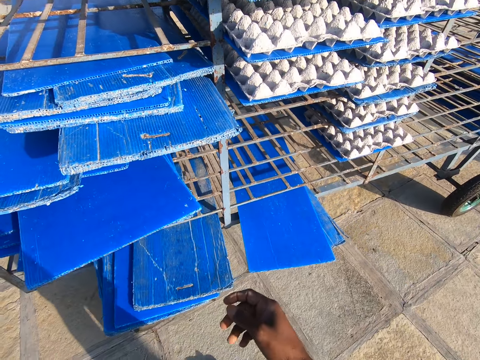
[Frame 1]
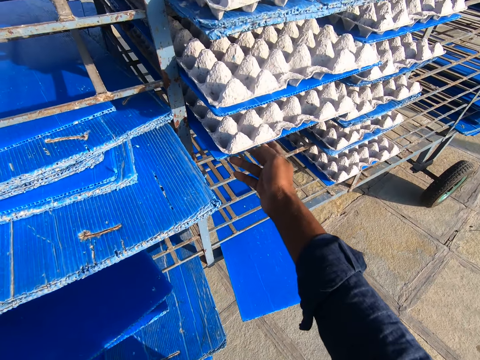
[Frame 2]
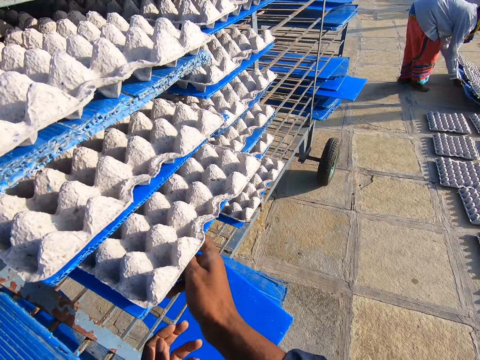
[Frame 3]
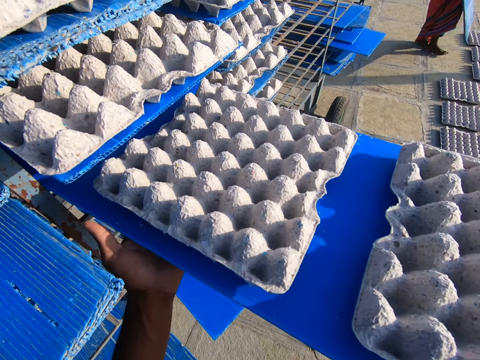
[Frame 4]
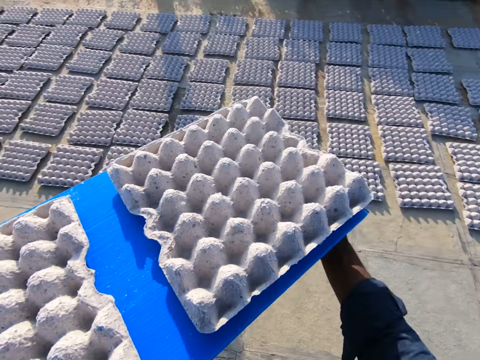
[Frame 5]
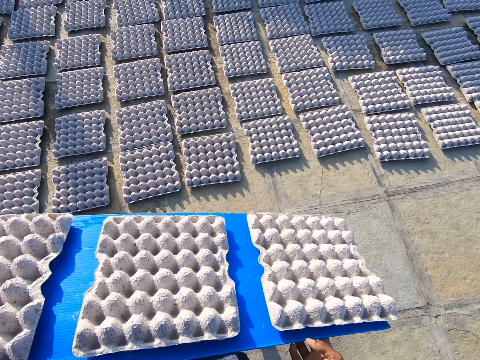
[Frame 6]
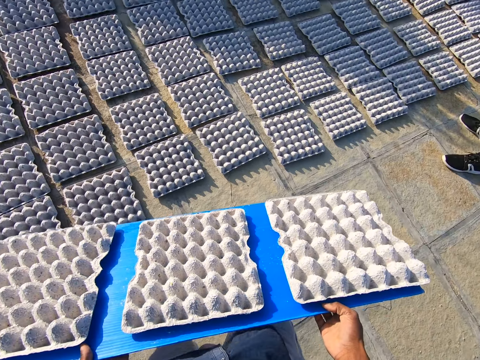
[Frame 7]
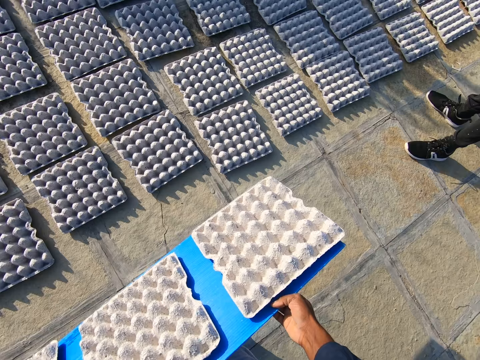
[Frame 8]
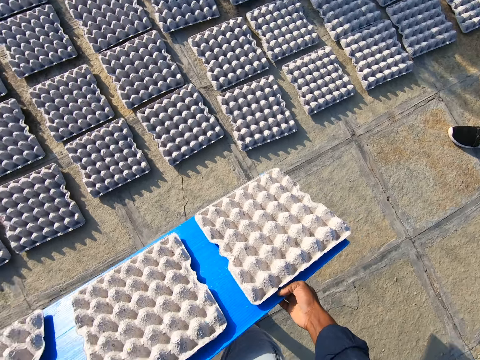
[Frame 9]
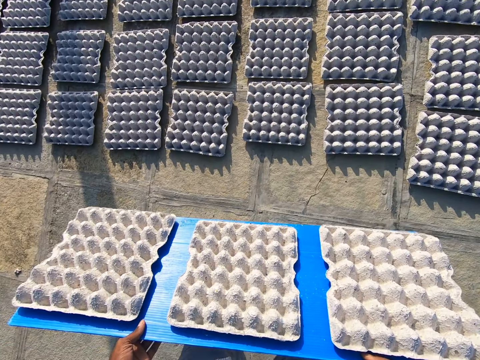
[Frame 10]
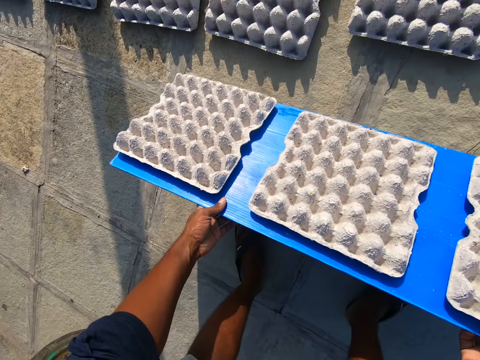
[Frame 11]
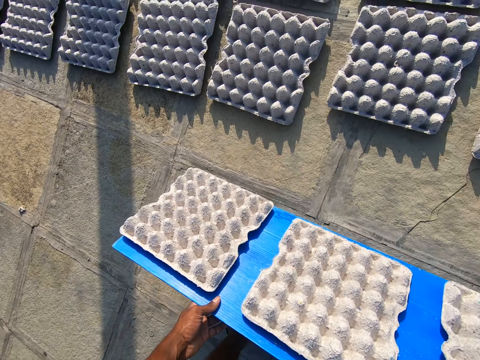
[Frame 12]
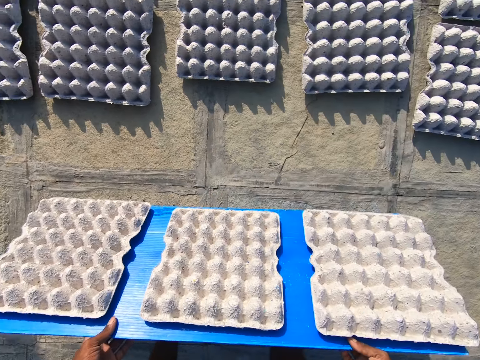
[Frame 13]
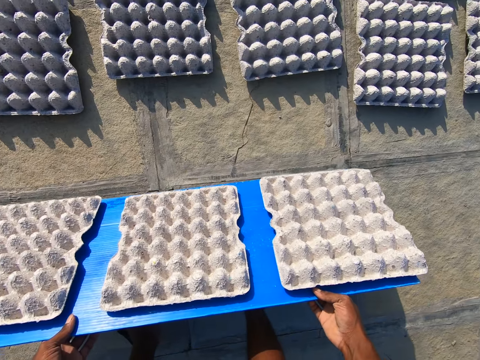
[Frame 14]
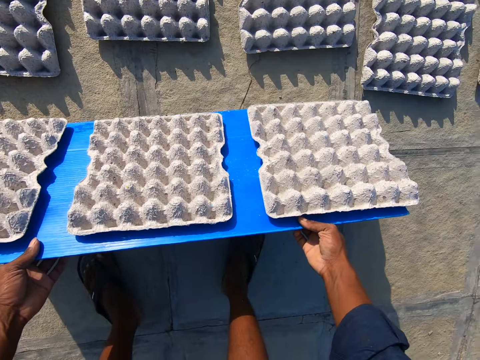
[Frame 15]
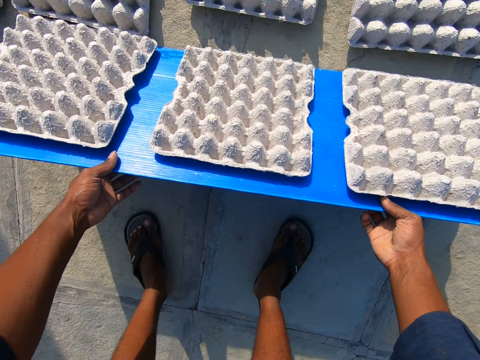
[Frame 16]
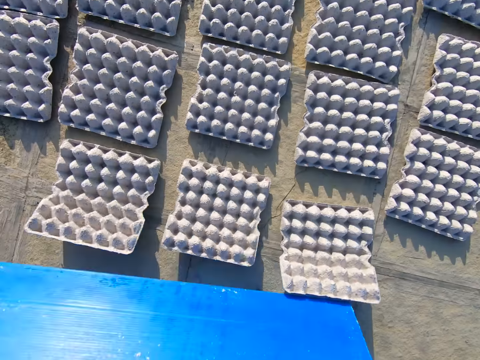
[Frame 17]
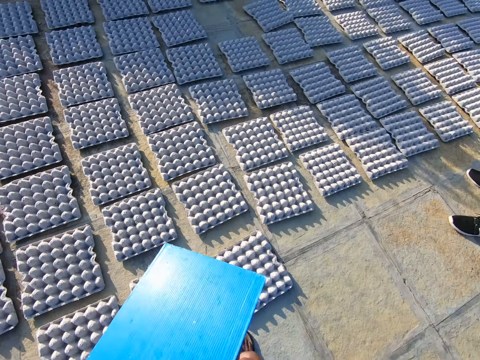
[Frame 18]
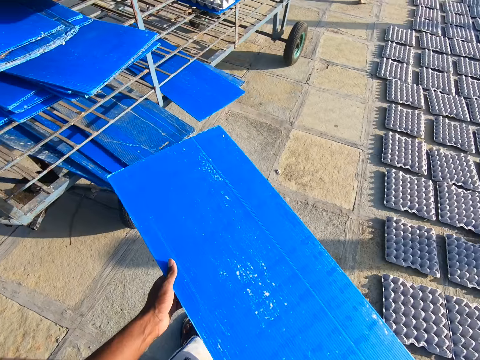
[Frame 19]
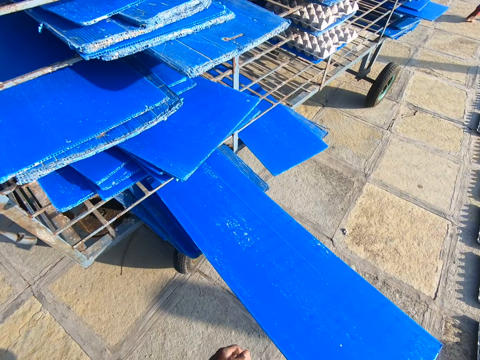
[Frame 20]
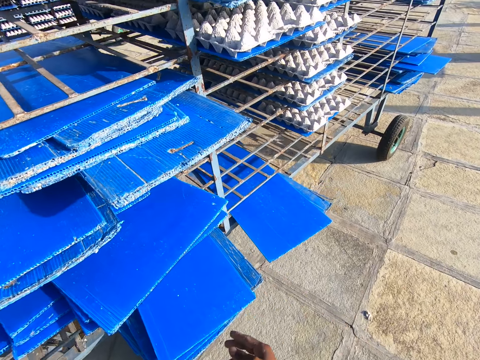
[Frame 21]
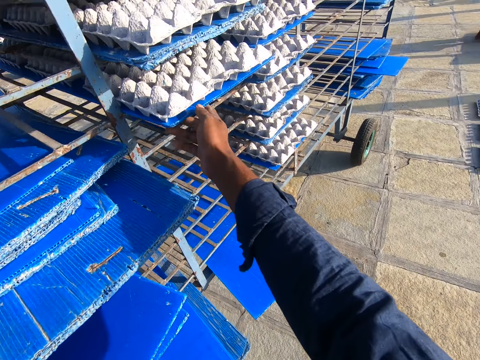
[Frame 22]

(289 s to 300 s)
The camera wearer carries a tray from a shelf with his hands. A woman lays egg crates on the ground with the tray in her hands. The camera wearer removes the board on the trolley and walks around. He lays egg crates on the ground with the tray in his hands. He places the tray in his hands on the shelf.

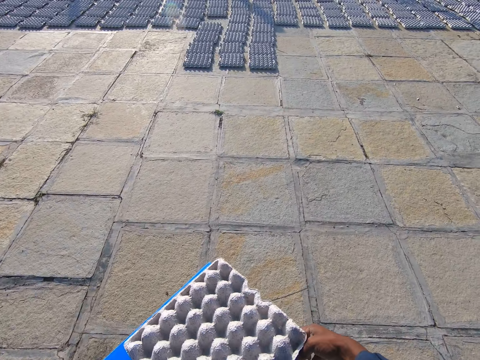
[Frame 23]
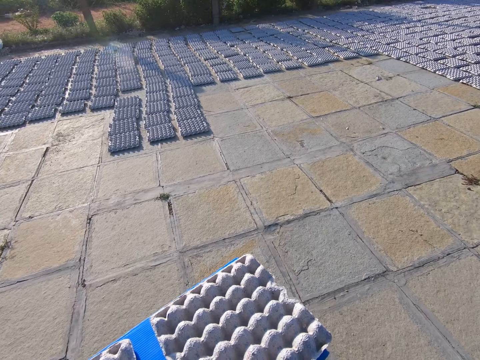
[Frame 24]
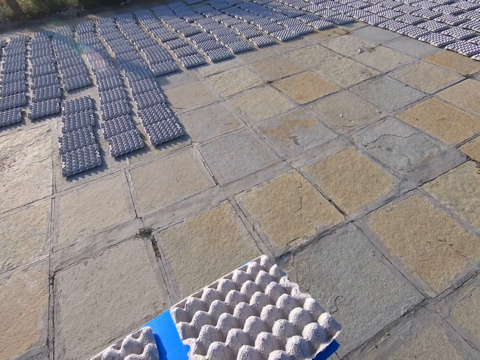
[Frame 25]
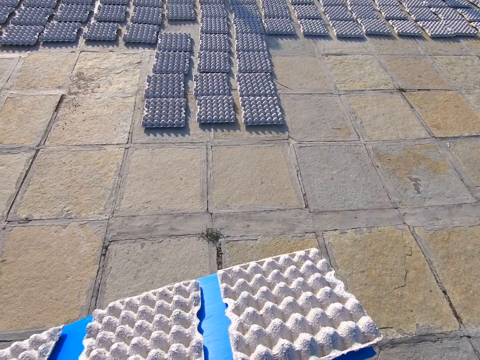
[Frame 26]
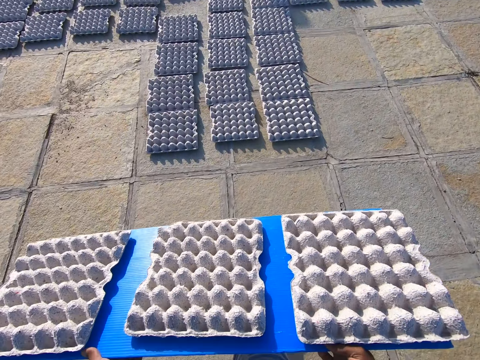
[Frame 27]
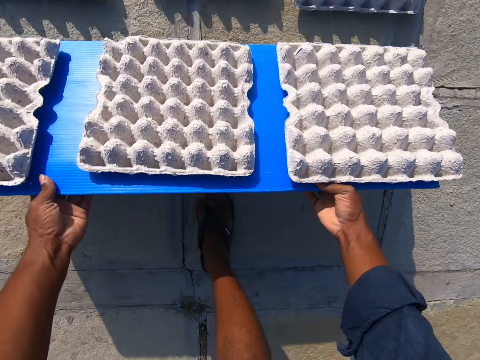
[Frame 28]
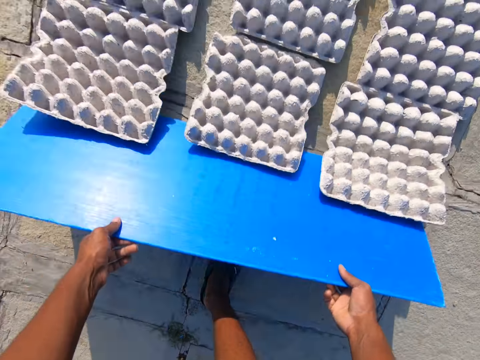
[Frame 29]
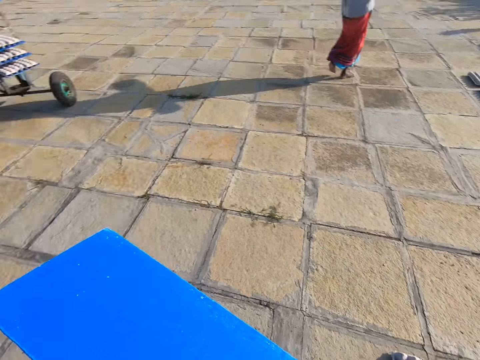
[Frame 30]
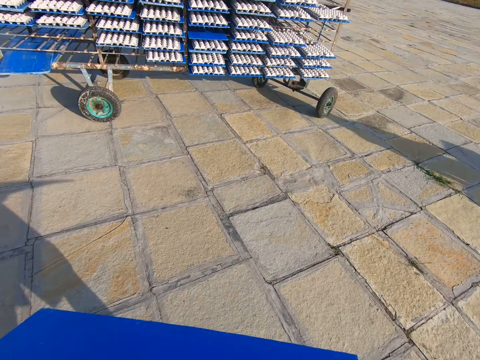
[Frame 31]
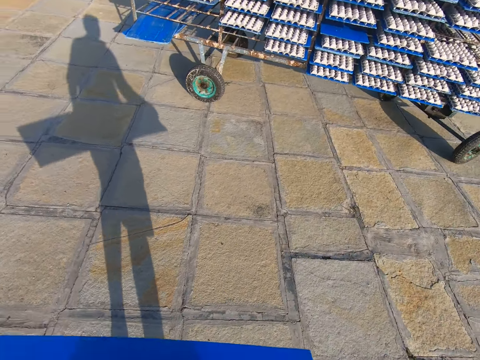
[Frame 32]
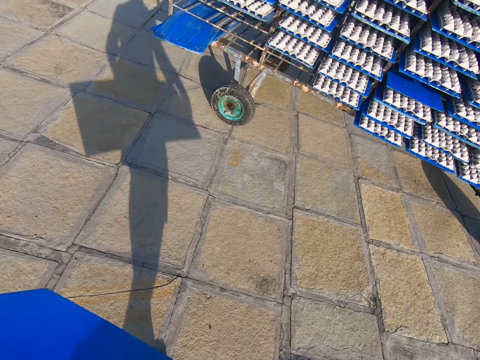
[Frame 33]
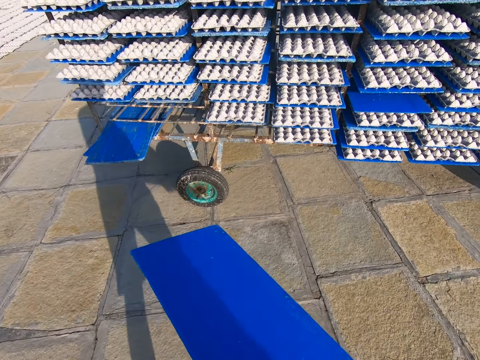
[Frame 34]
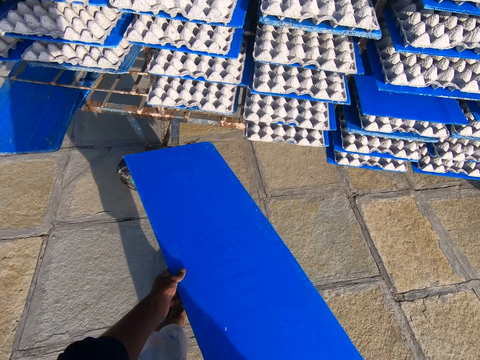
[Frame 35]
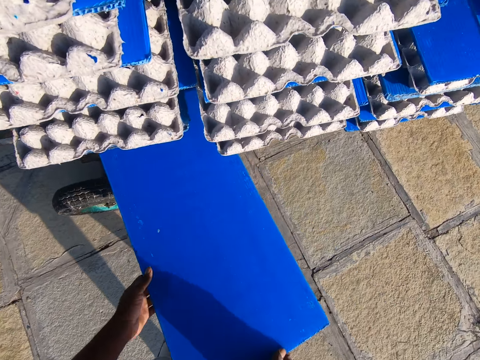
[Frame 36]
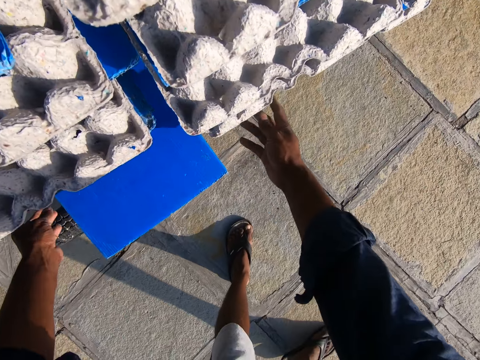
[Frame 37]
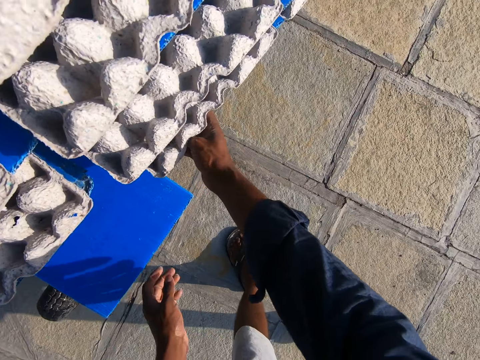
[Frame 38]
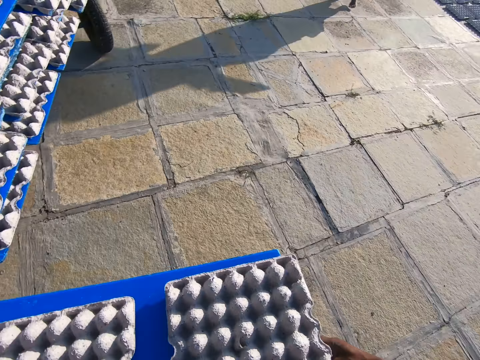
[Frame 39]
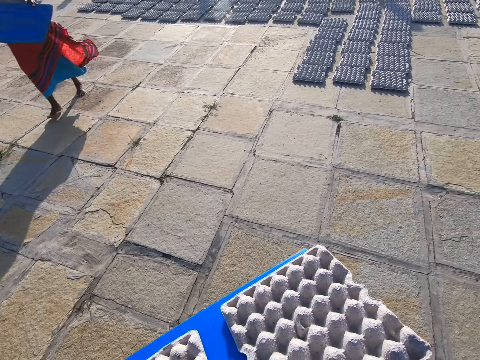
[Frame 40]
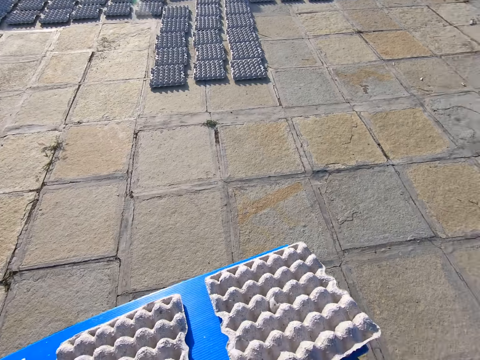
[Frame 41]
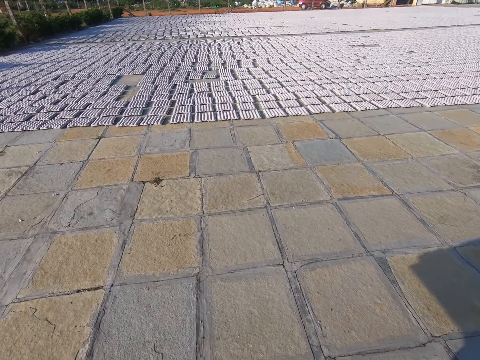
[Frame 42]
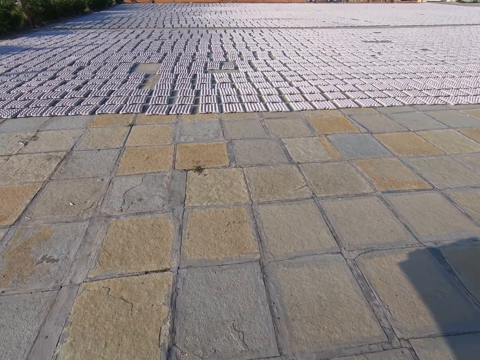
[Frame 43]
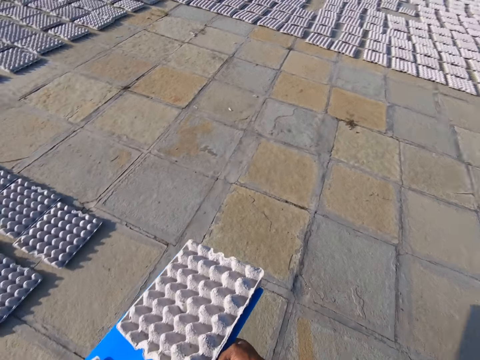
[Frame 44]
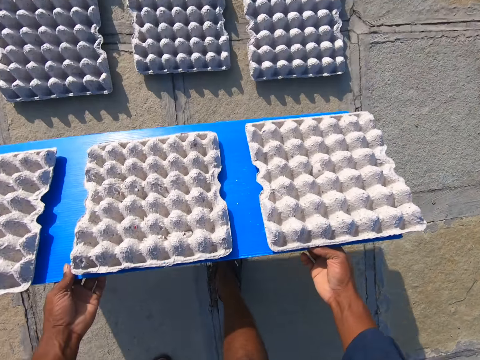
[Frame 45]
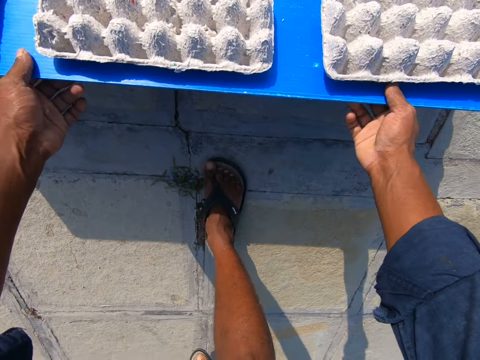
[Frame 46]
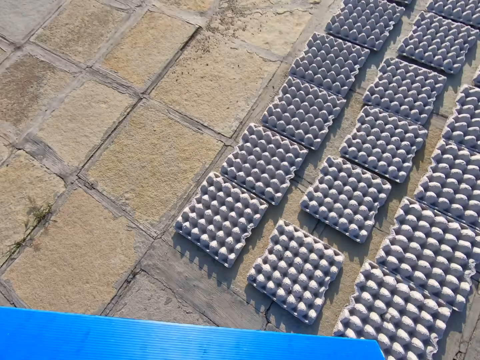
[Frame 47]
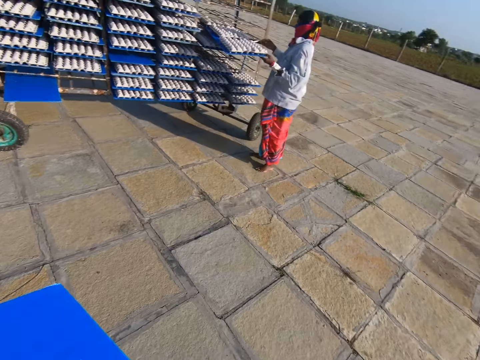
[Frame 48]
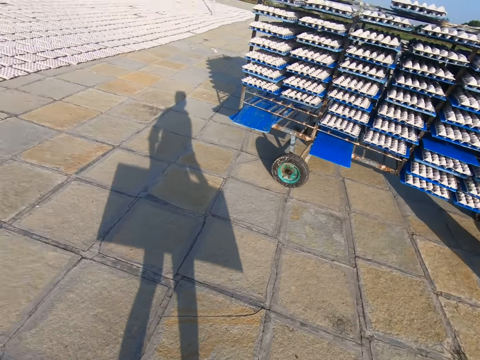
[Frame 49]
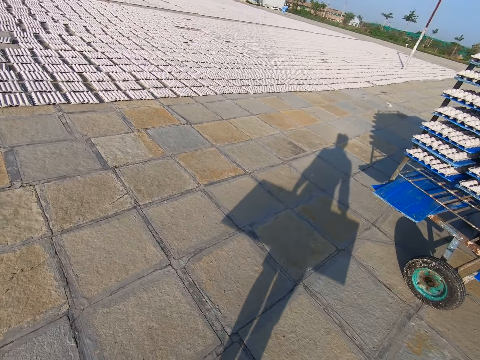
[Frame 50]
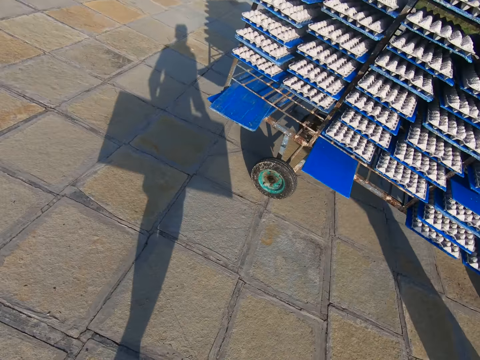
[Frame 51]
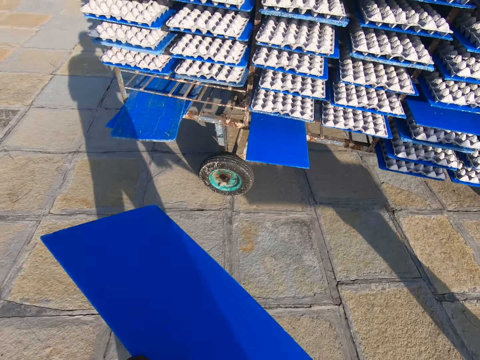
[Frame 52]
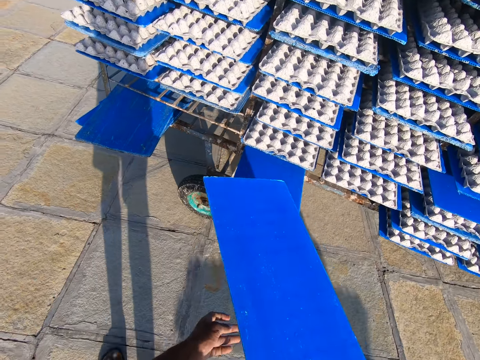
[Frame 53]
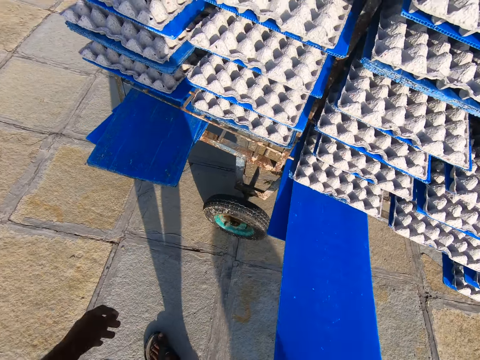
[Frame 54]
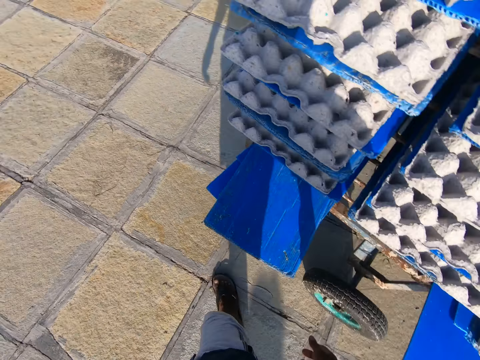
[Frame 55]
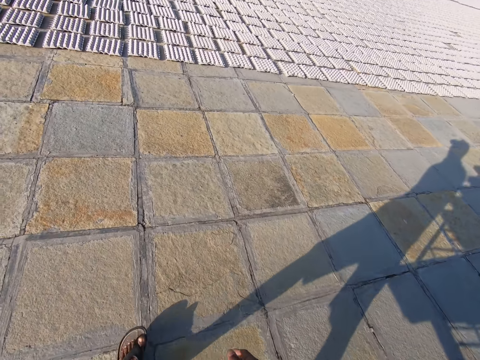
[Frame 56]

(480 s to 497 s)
The camera wearer walks around, lays egg crates on the ground with the tray in his hands. He walks around. He places the tray in his hands on the shelf. He carries a tray from the shelf with his hands. A woman holds a tray in her hands. The camera wearer removes the board on the trolley and looks around. He lays egg crates on the ground with the tray in his hands. The woman carries a tray from the shelf with her hands. The camera wearer walks around. He places the tray in his hands on the shelf.
